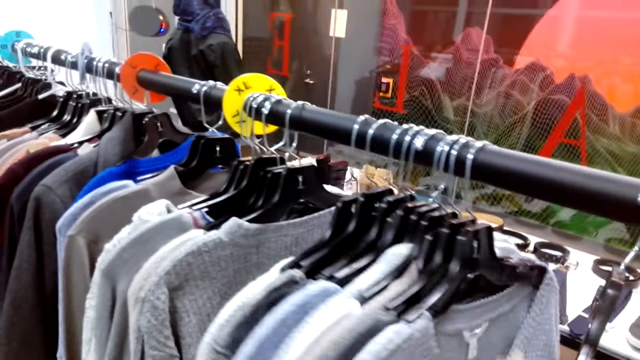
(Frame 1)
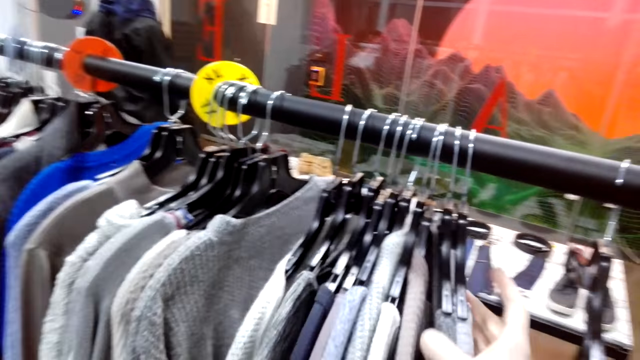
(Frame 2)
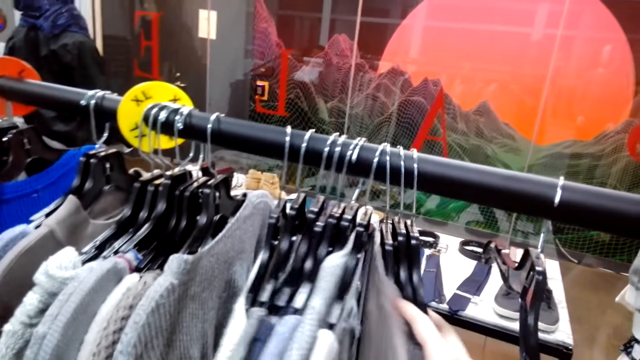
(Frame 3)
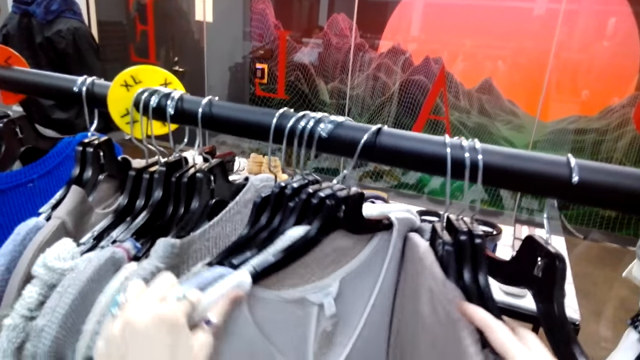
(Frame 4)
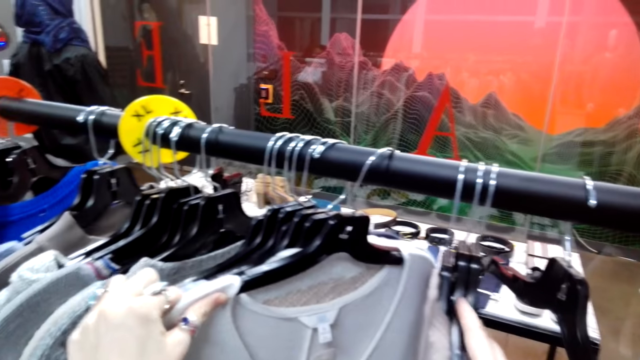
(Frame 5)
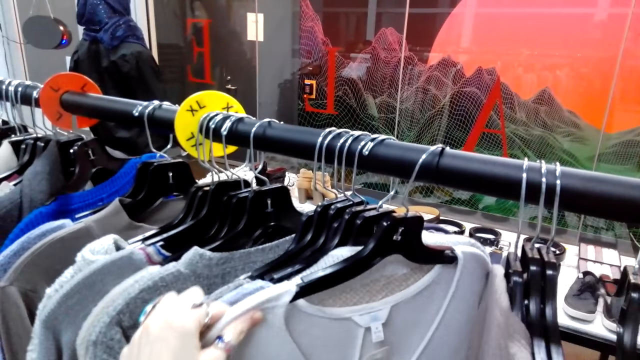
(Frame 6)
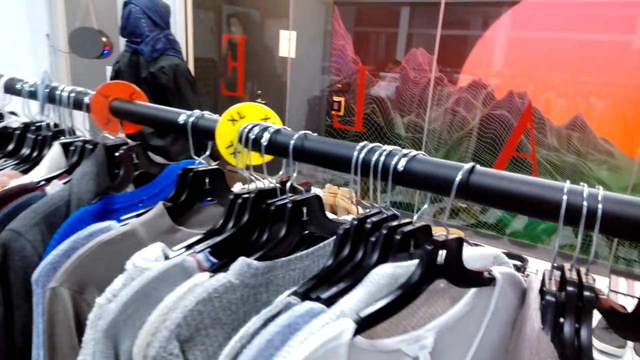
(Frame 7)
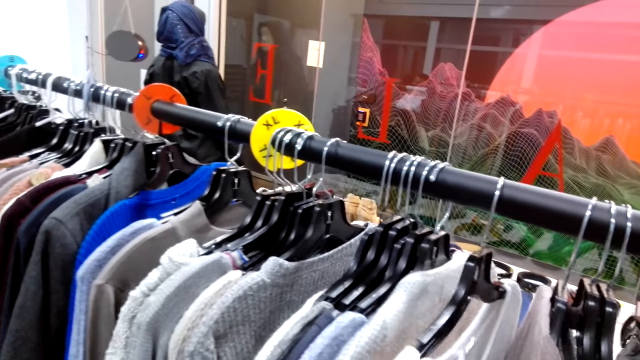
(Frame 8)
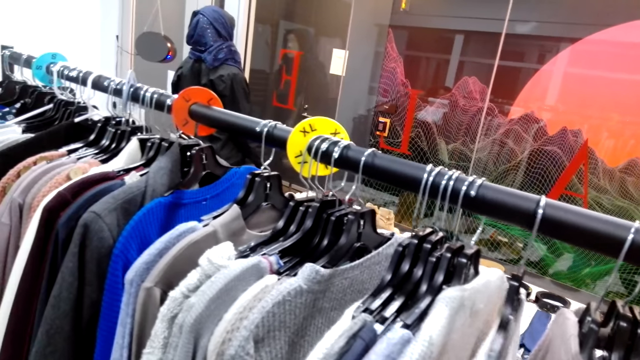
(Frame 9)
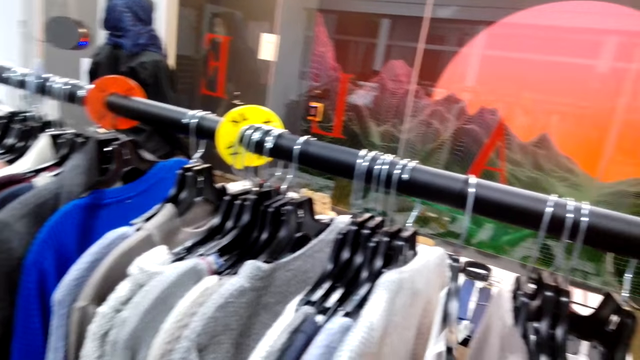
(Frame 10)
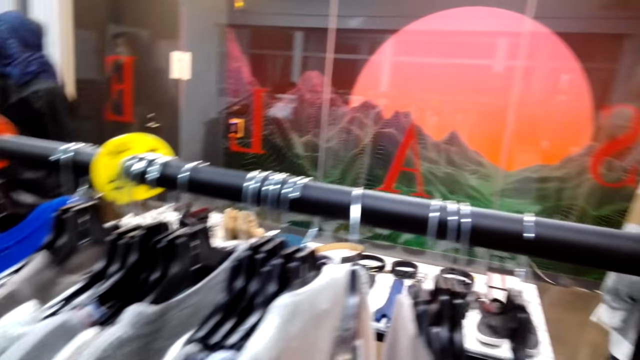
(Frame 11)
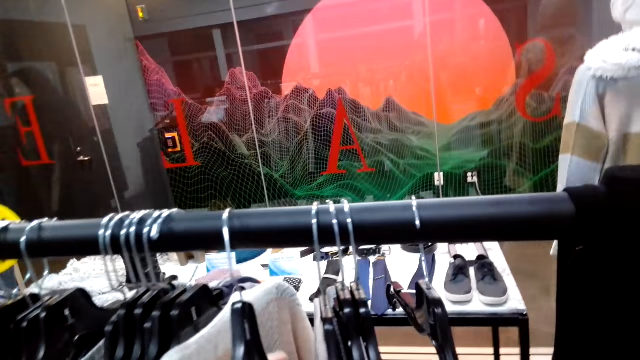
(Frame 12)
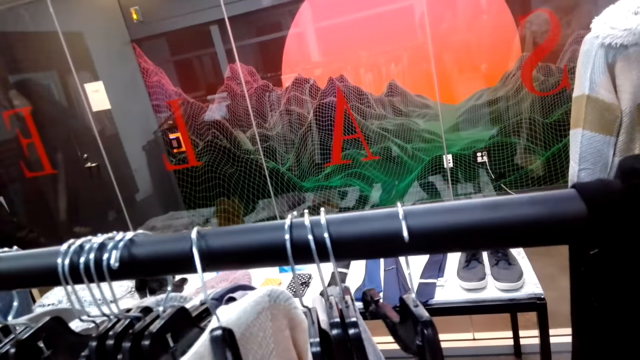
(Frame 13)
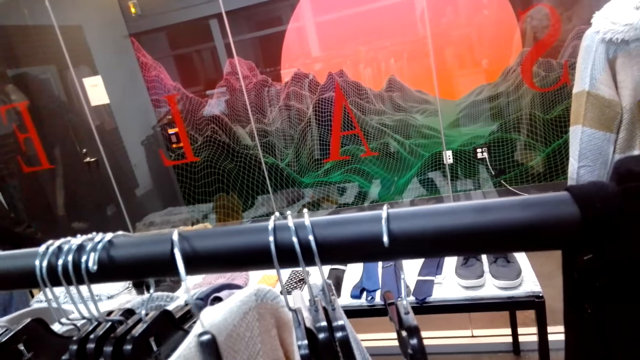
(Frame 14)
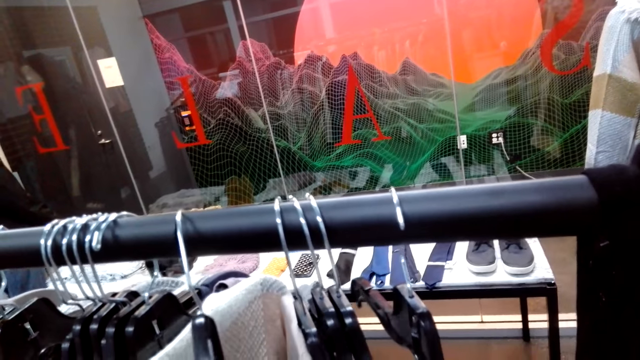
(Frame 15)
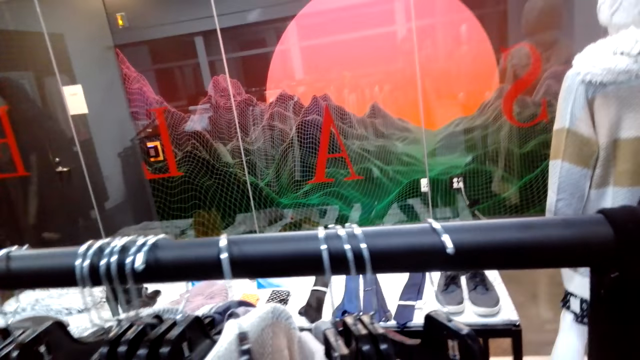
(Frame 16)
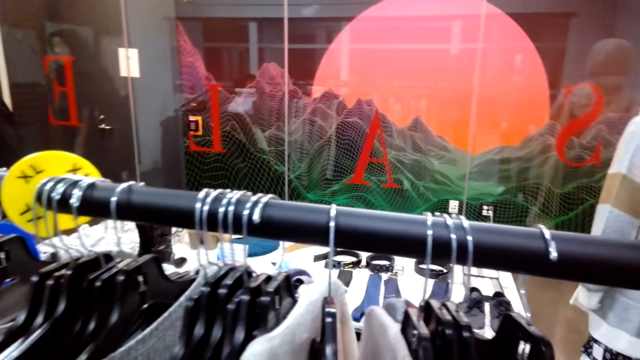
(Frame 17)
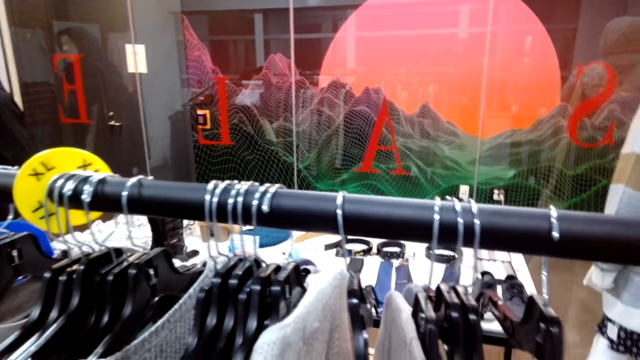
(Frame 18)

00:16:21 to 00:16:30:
The camera wearer moves a hanger. They turn to the side. They hold a cloth on the hanger. They check on hung sweaters. They take a sweater on the hanger. They turn to the side.

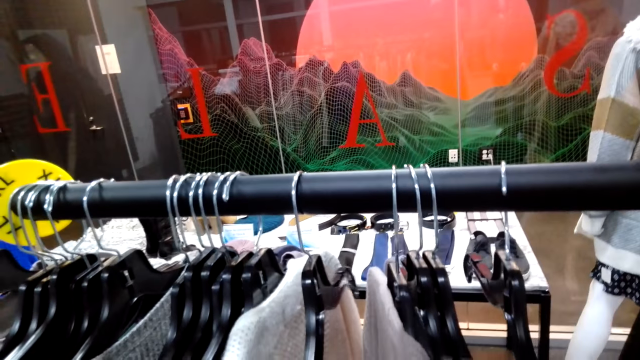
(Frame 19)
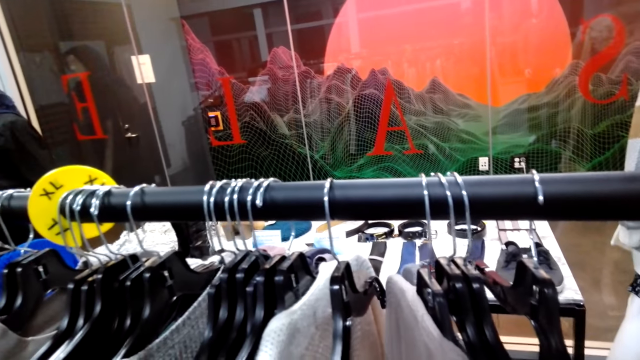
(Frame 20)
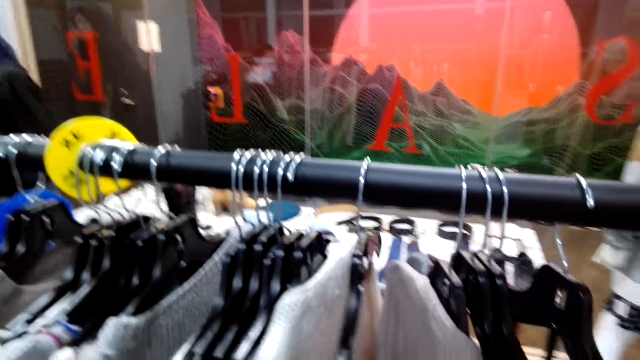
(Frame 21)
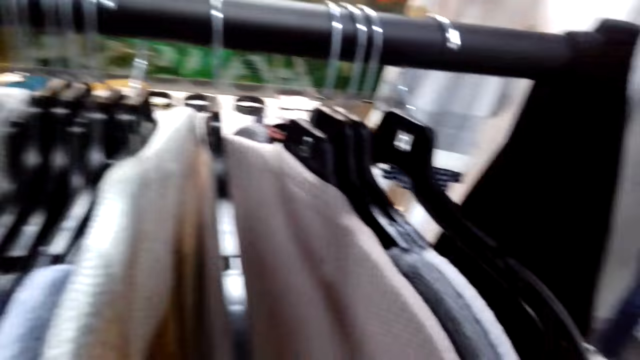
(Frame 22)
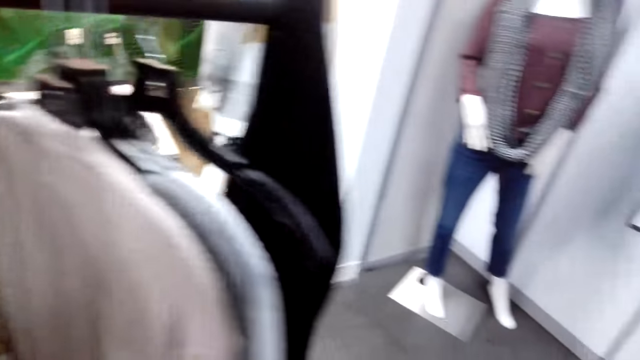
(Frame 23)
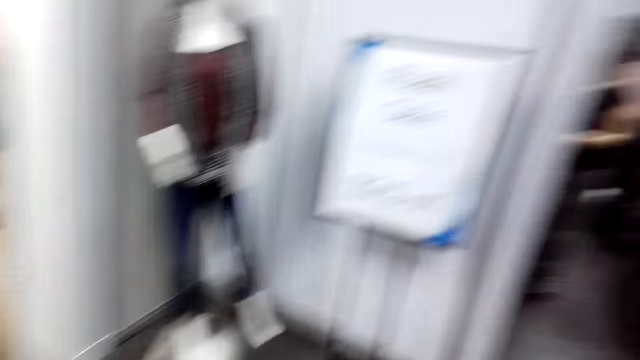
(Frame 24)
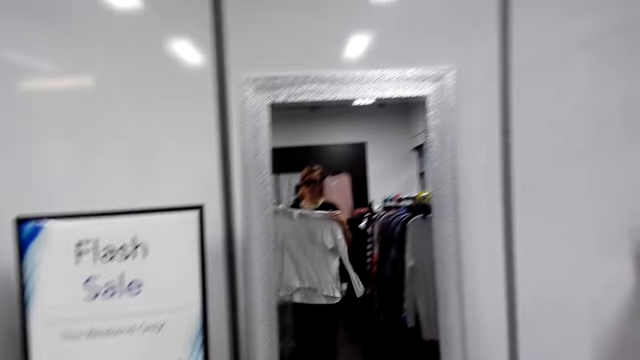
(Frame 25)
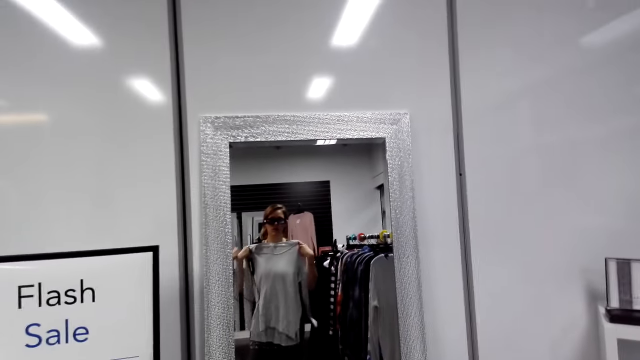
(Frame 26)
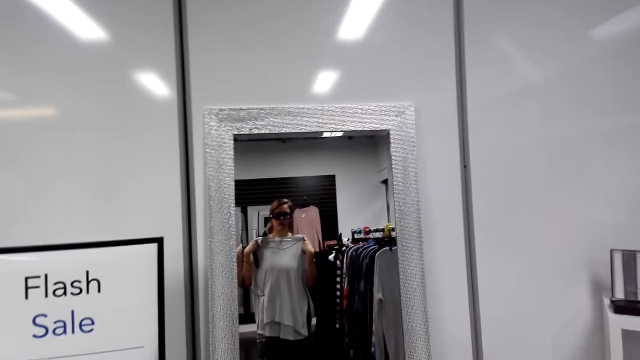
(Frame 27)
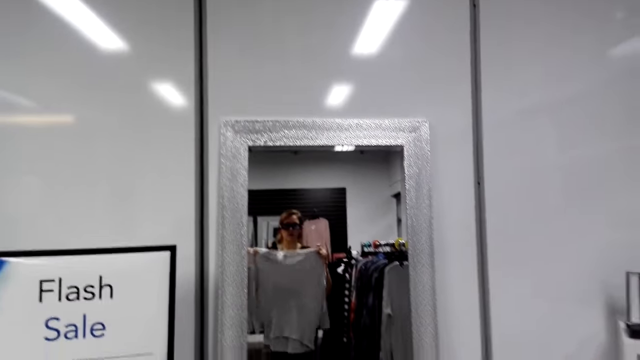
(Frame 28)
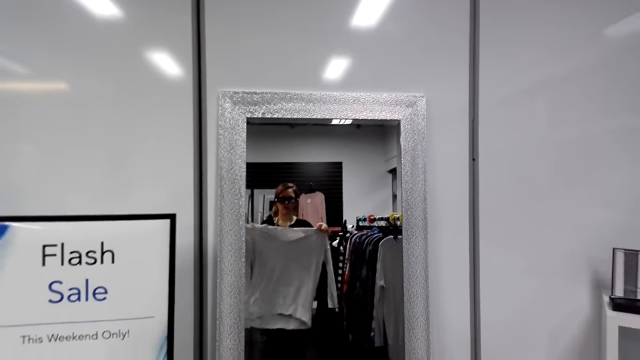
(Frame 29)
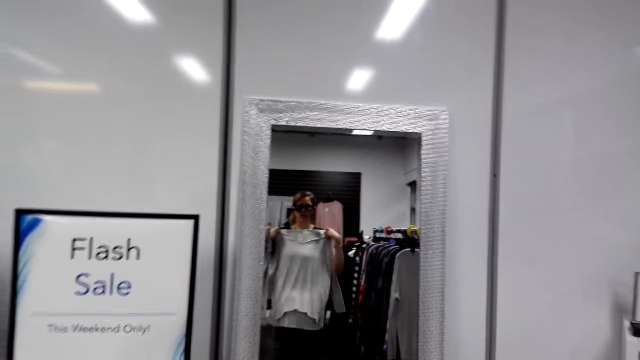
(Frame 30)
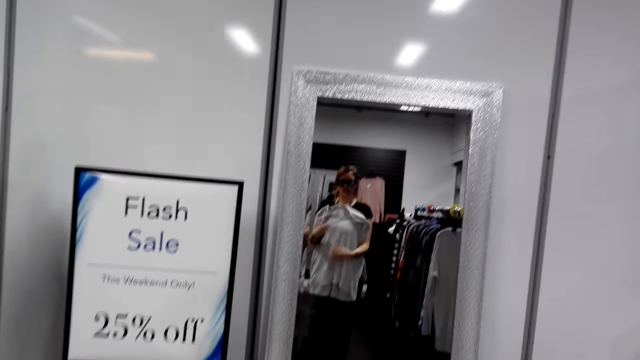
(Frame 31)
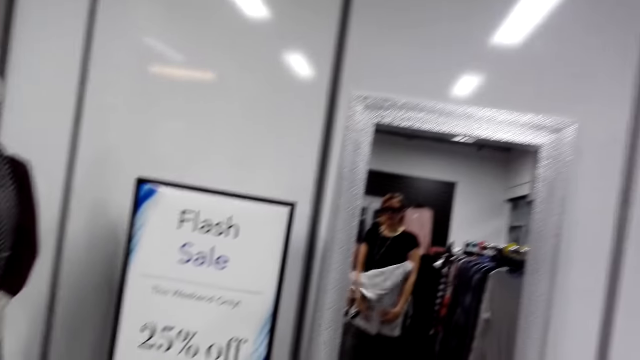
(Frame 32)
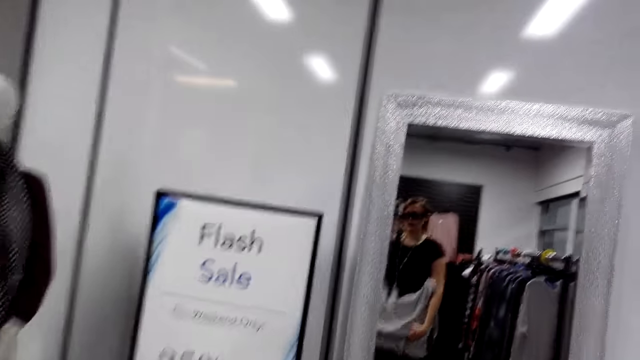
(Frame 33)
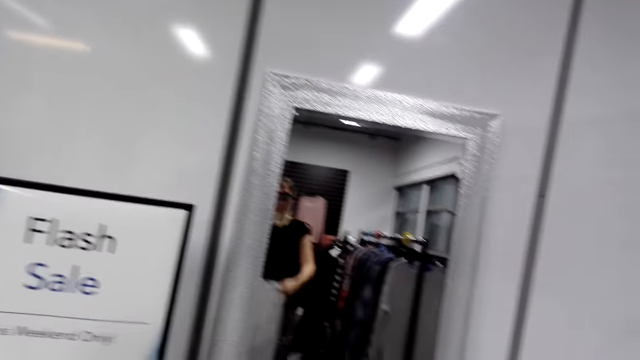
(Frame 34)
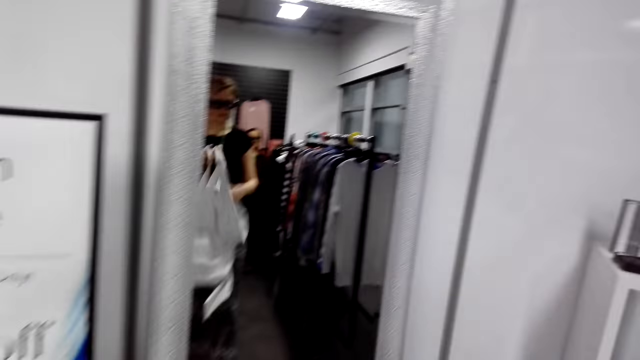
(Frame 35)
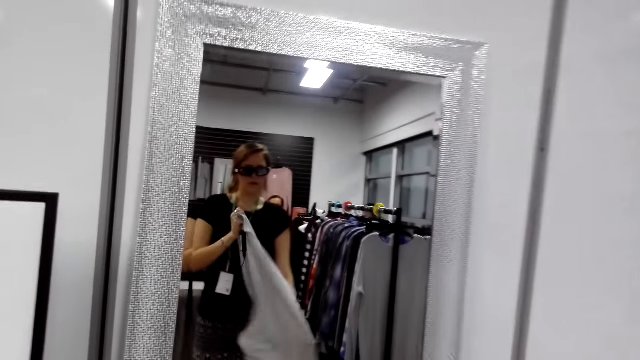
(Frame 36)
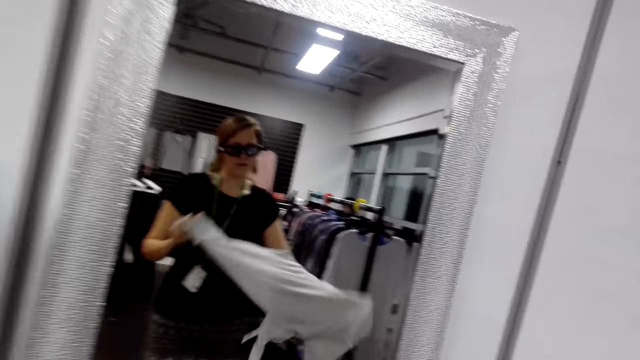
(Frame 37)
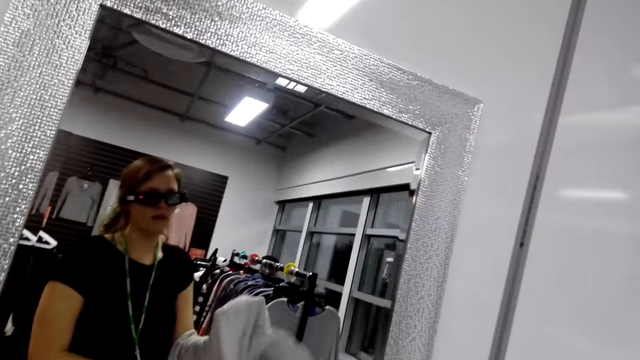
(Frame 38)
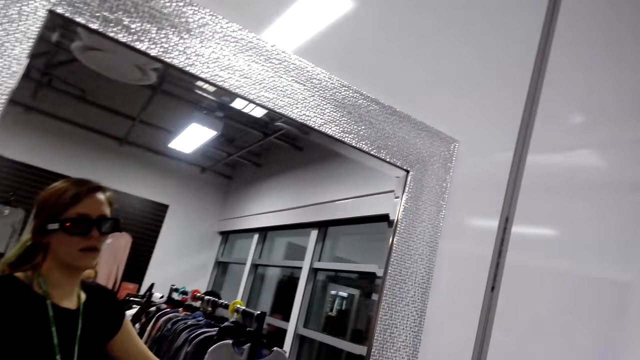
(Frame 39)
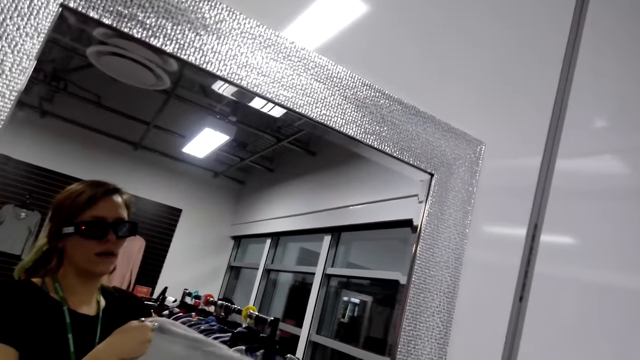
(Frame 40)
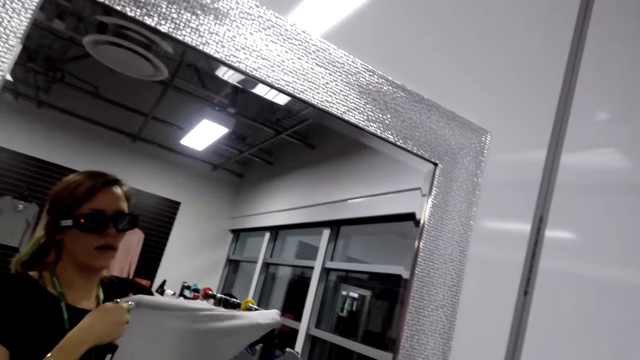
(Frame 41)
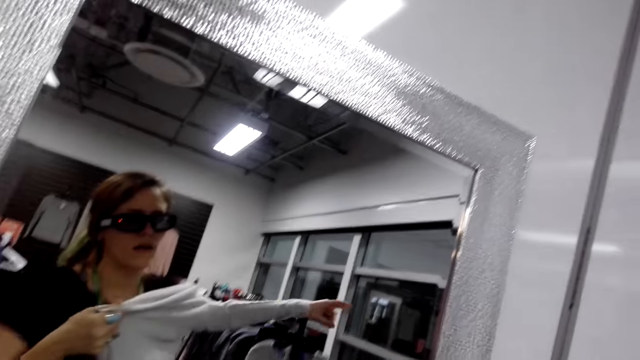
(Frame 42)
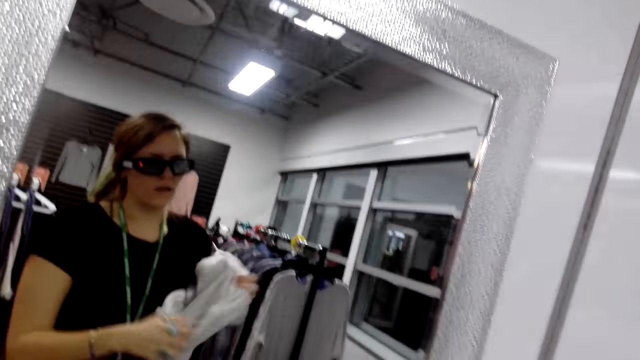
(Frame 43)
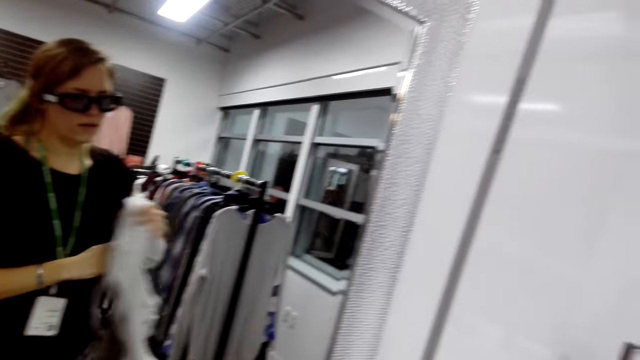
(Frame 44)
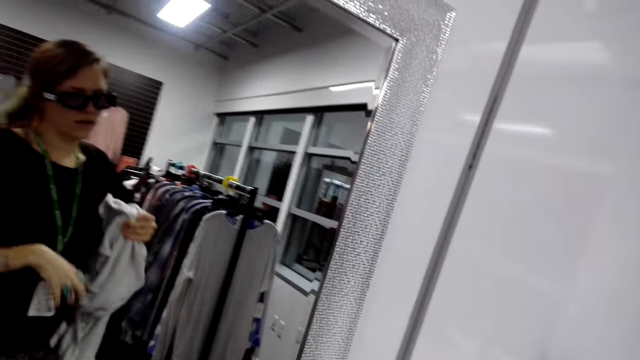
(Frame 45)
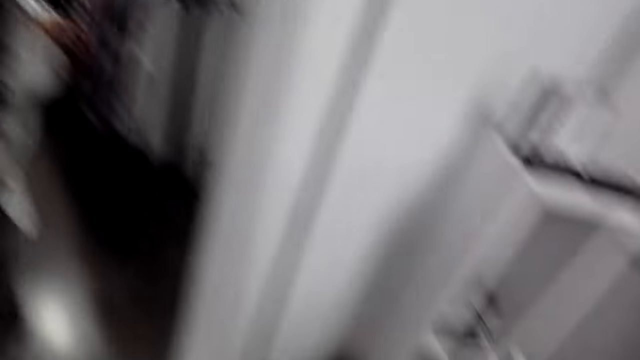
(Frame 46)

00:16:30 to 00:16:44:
The camera wearer looks on sweaters. She turns around, walks around, and holds a cloth. She turns to the side. She fits a sweater on herself and looks into the mirror. She turns to the side. She wears the cloth.
